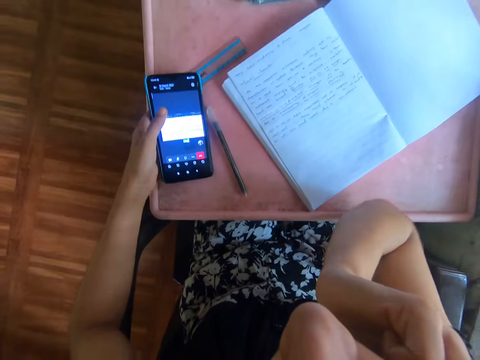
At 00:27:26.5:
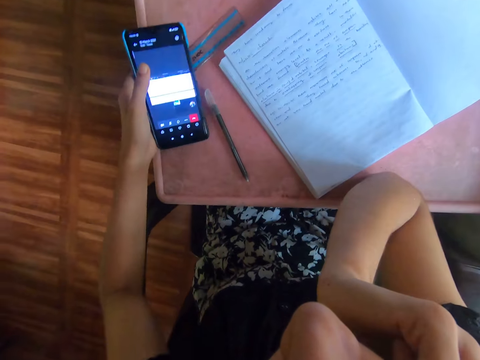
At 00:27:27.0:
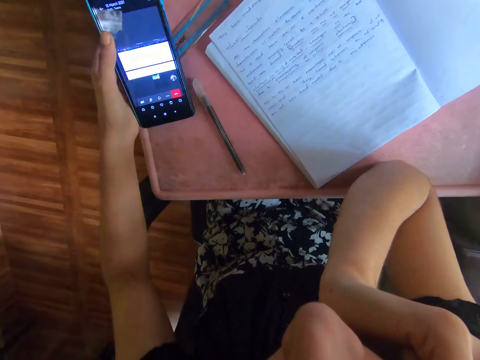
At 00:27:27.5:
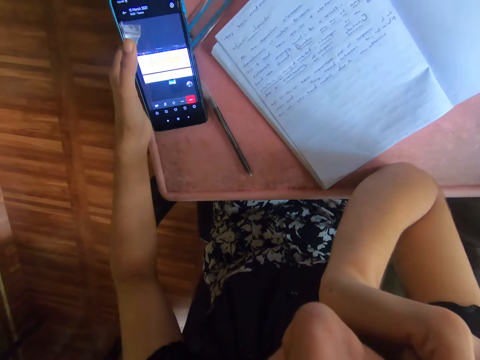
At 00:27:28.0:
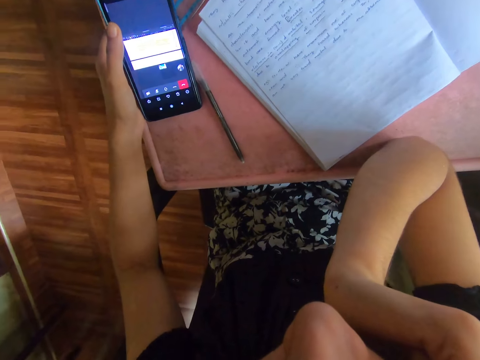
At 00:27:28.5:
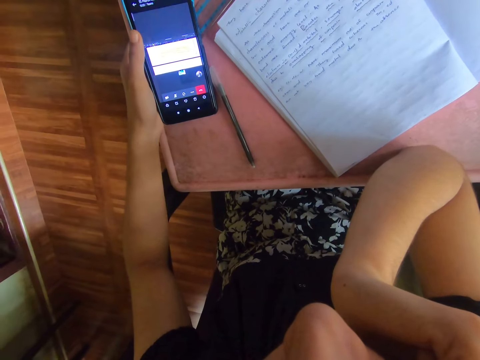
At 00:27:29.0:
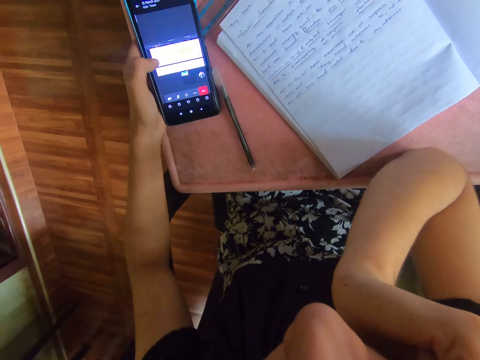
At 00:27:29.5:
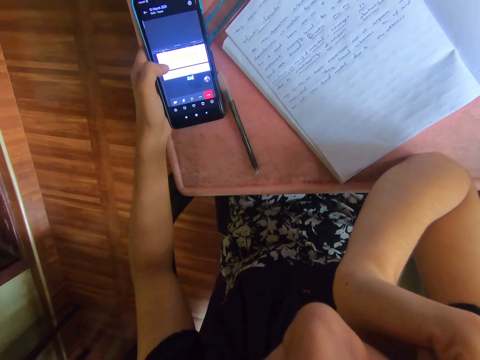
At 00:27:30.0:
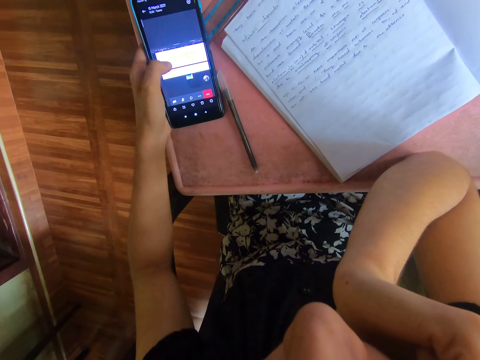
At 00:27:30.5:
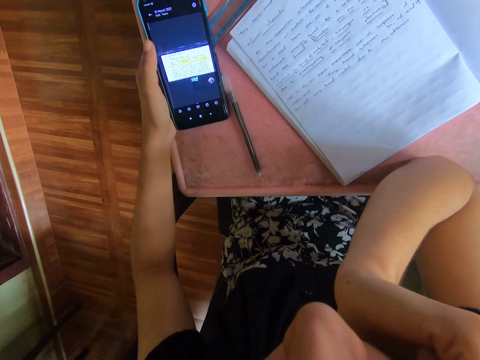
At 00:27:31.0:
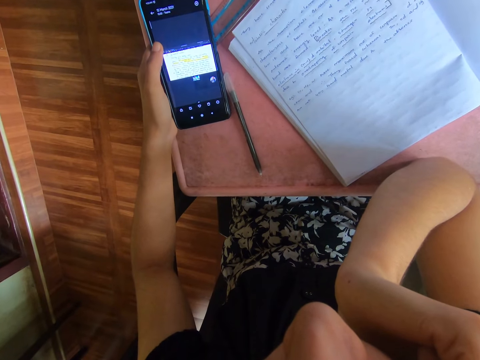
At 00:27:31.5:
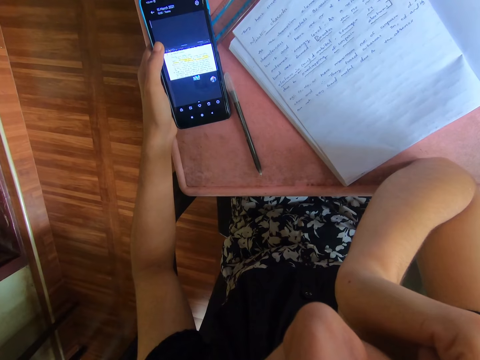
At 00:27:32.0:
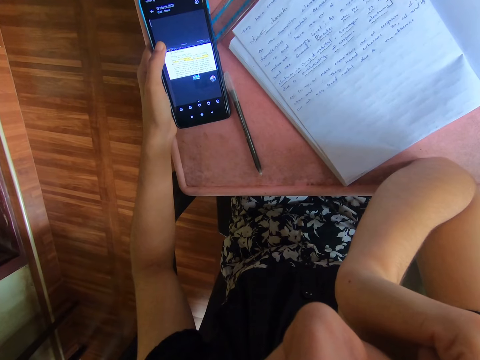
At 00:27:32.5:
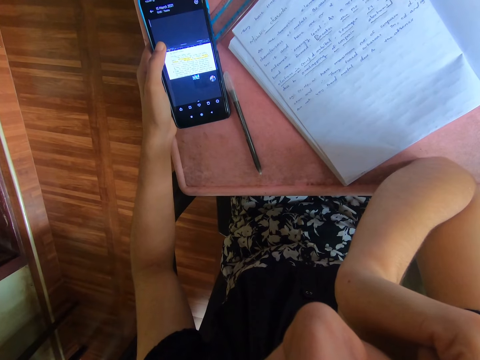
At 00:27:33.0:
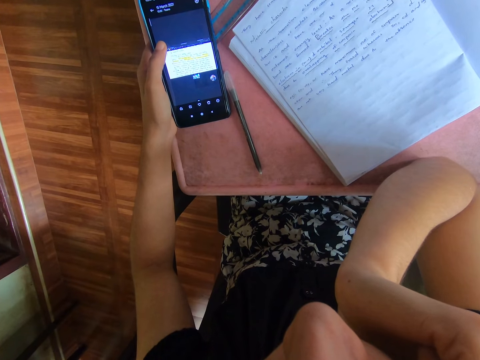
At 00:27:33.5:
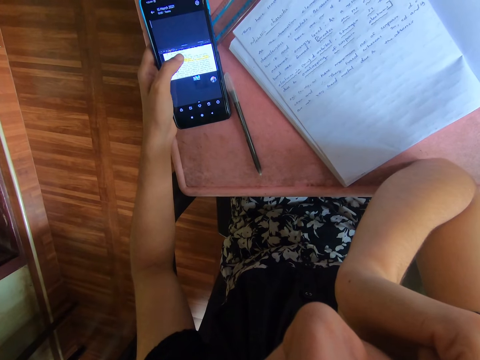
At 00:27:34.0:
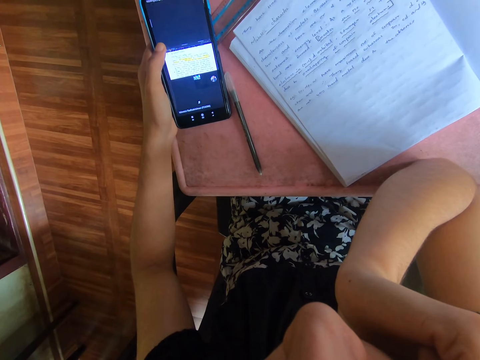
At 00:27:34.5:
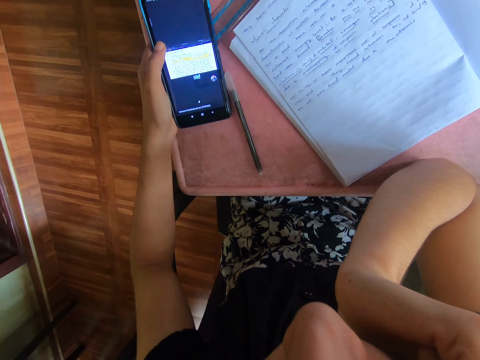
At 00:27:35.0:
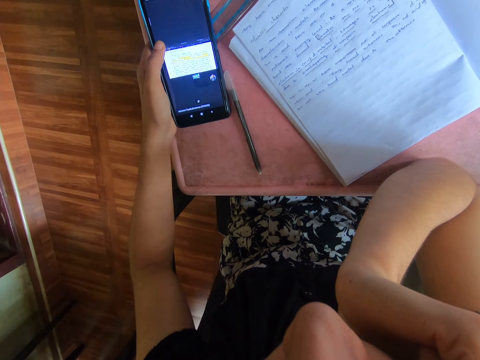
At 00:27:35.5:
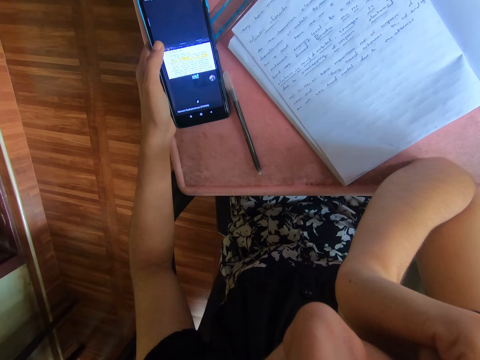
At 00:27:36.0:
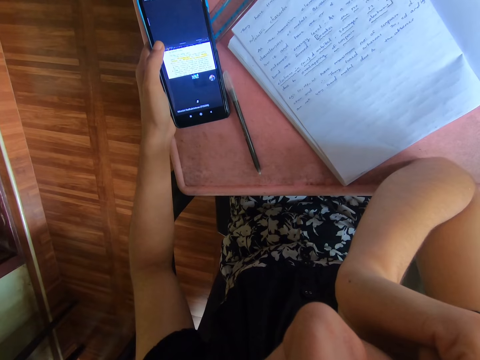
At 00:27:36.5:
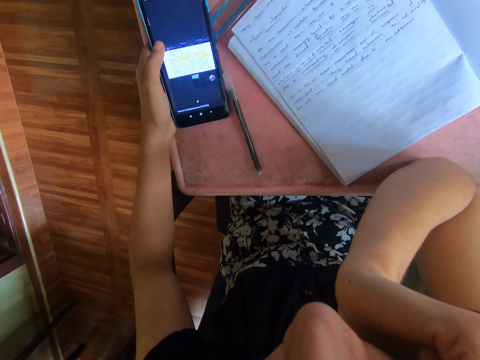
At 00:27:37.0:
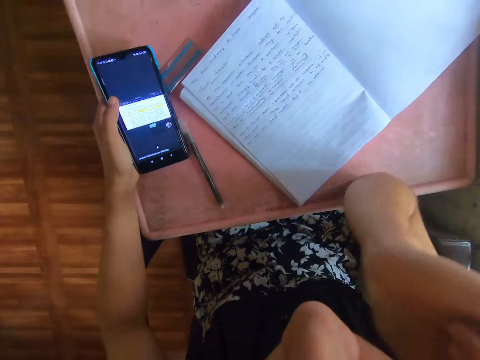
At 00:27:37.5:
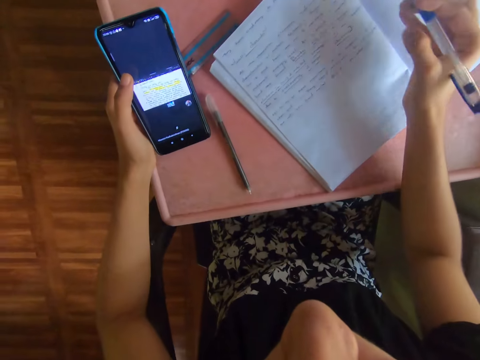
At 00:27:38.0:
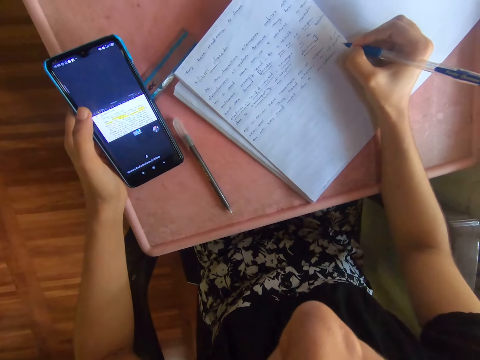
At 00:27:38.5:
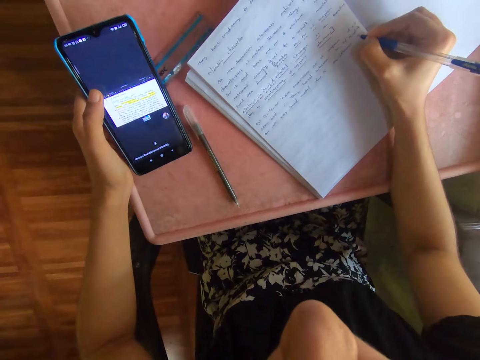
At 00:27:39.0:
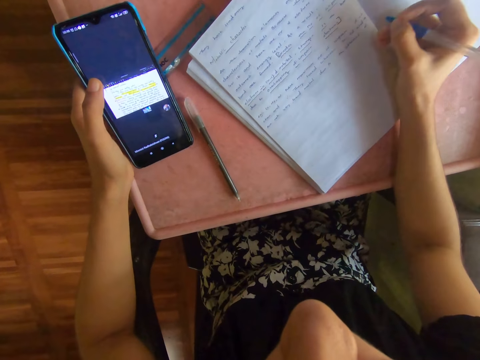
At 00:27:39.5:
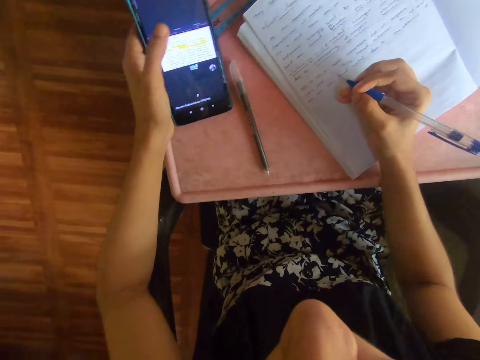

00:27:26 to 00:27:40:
The camera wearer places her right hand on her jaw. She operates the phone with her left thumb. She writes on the book with the pen in her right hand.

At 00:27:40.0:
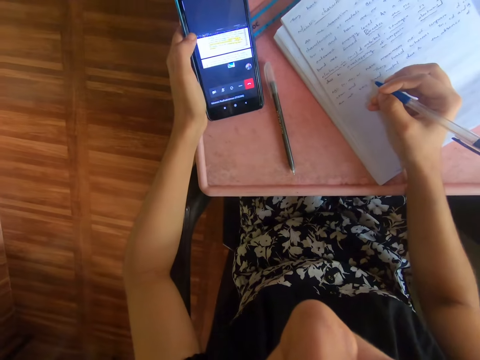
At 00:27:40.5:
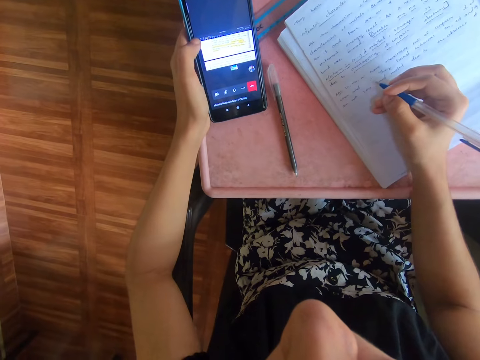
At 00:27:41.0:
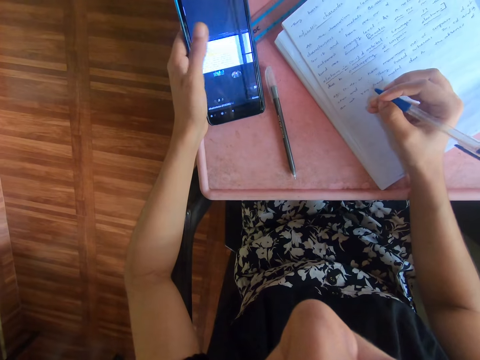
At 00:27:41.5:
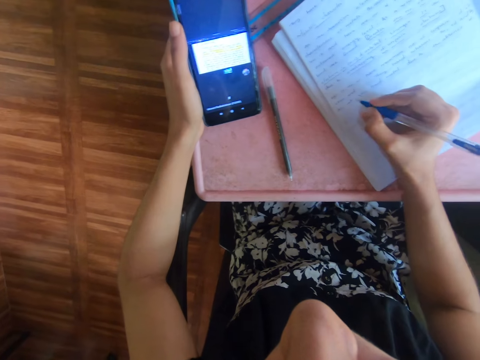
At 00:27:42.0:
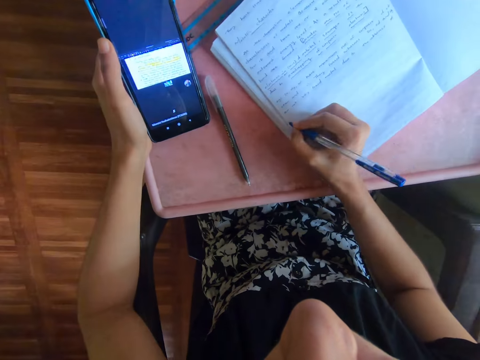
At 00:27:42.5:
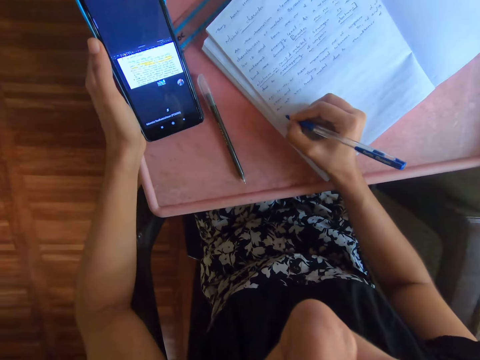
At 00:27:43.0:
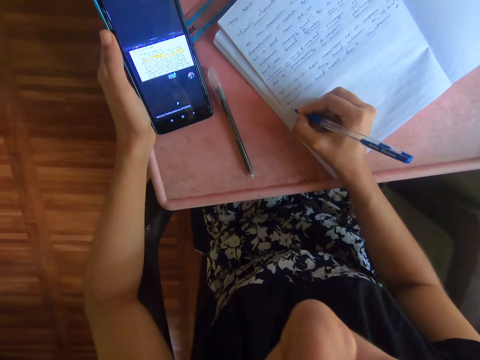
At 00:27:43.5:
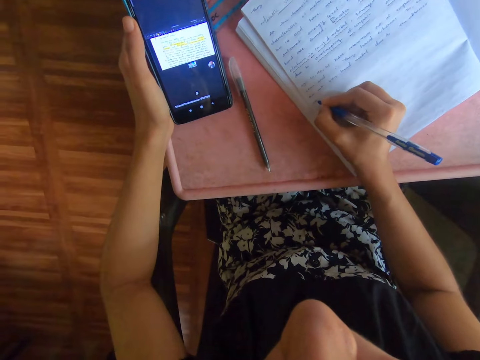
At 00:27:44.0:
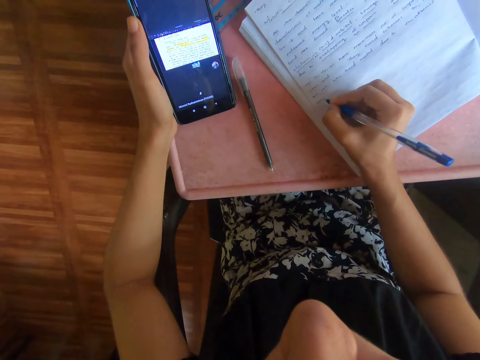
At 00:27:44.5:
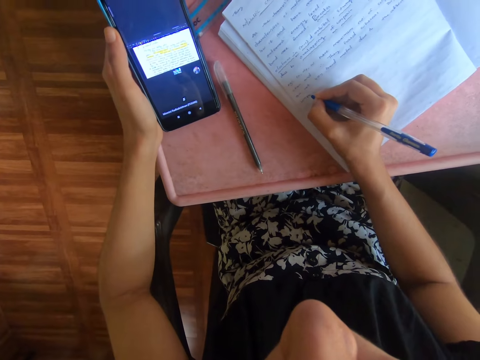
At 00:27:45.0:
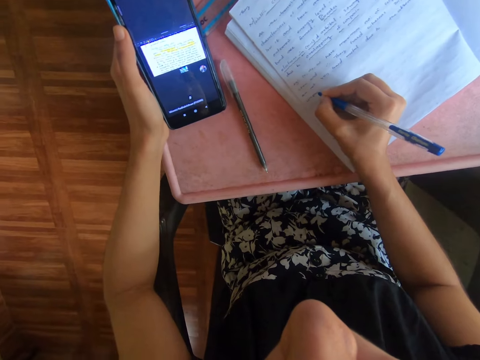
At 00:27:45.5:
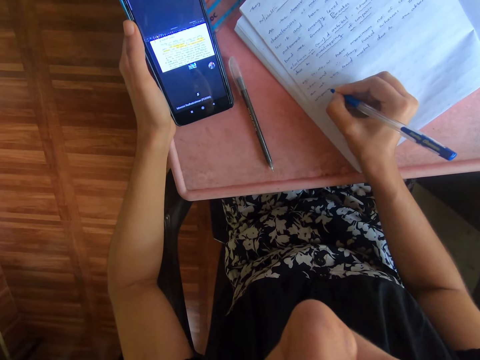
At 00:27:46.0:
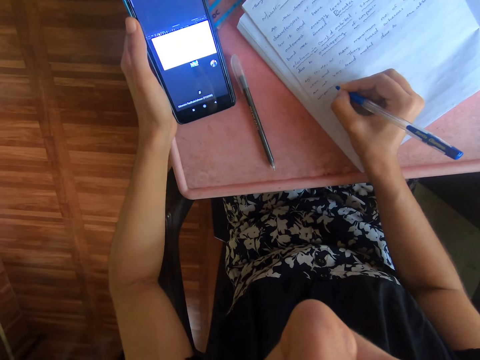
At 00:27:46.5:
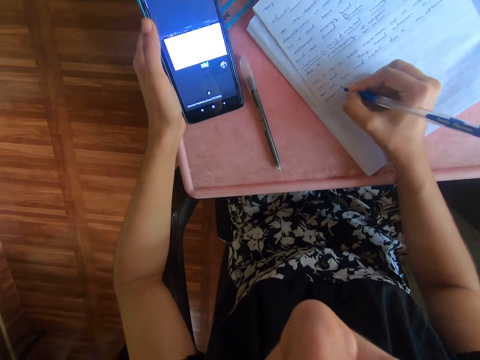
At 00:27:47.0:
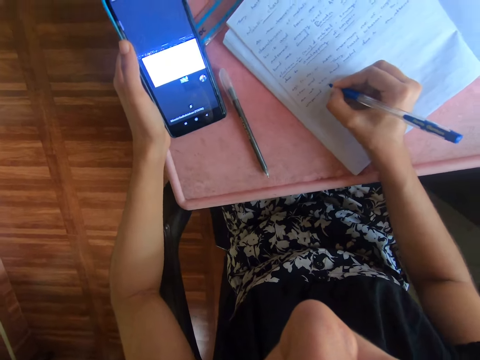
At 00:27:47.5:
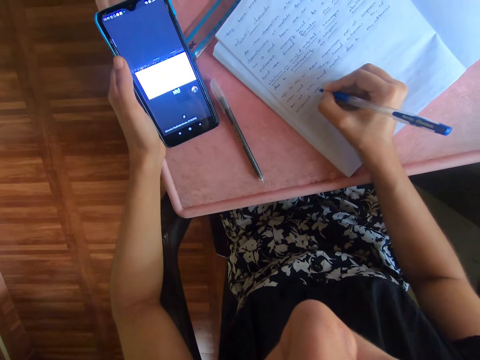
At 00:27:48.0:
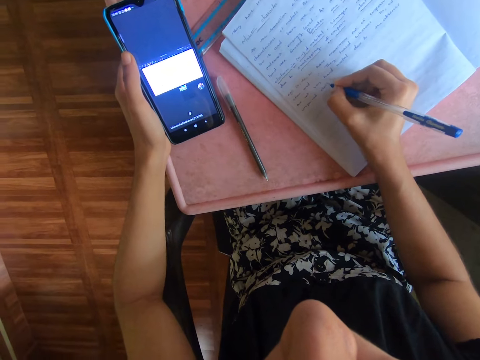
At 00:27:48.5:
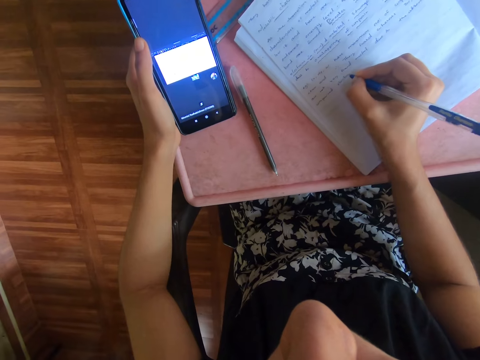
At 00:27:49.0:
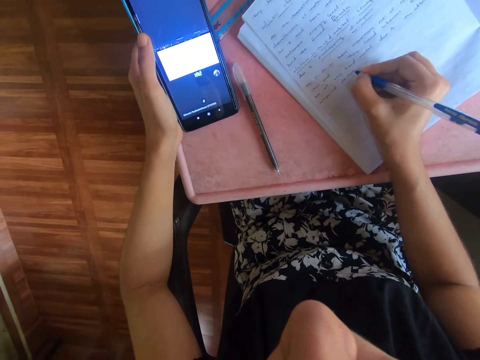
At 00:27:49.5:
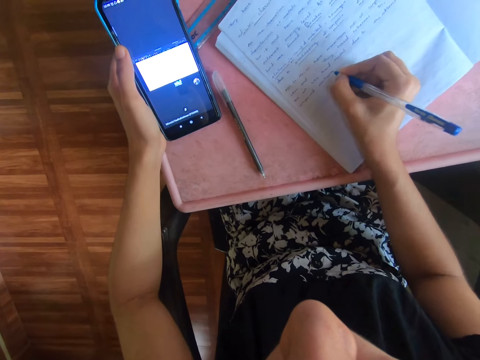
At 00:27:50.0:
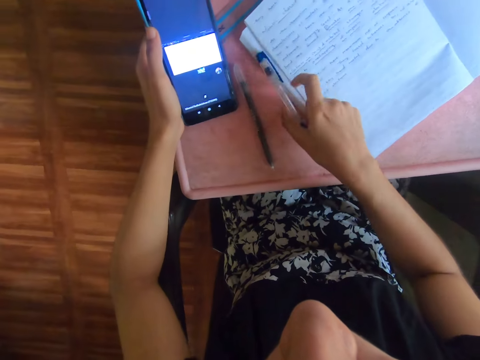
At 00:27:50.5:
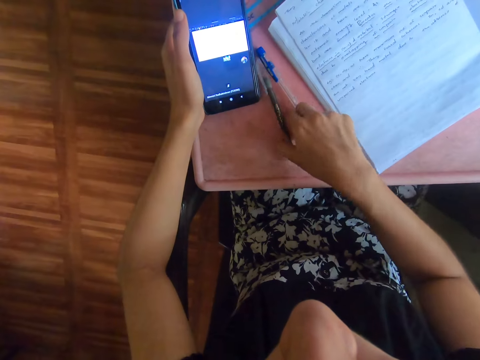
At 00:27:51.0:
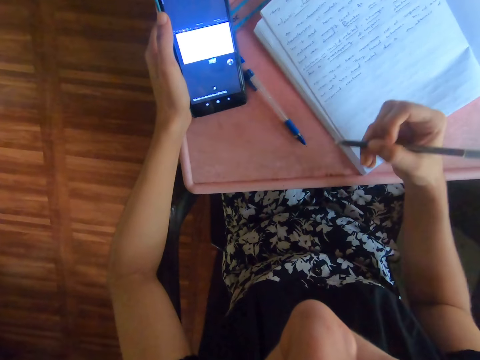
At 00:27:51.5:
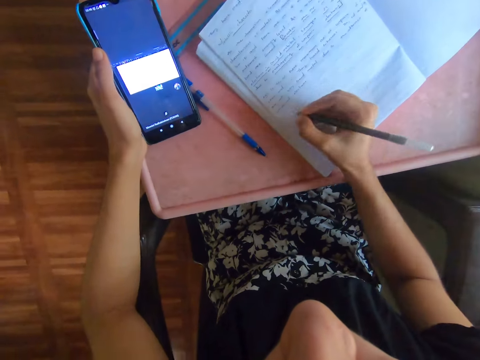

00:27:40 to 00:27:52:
The camera wearer operates the phone with her left thumb. She writes on the book with the pen in her right hand. She drops the pen on the plastic board with her right hand and picks up the pen from the plastic board with her right hand. She writes on the book.
